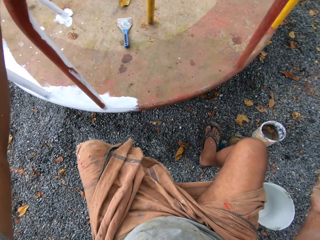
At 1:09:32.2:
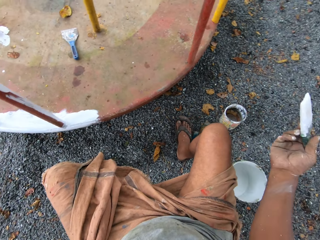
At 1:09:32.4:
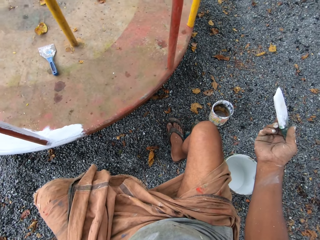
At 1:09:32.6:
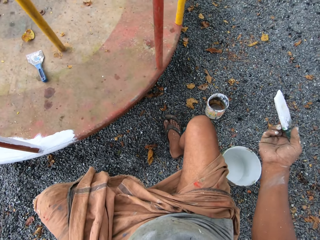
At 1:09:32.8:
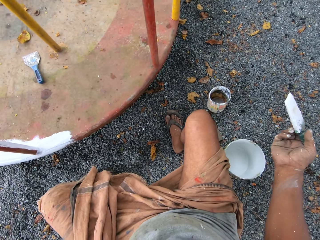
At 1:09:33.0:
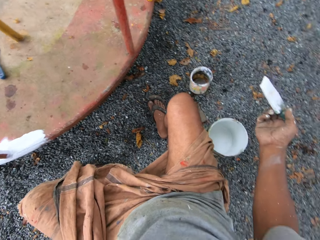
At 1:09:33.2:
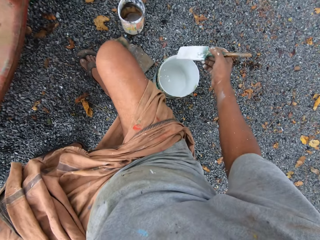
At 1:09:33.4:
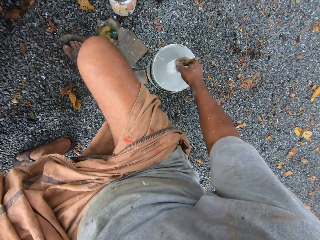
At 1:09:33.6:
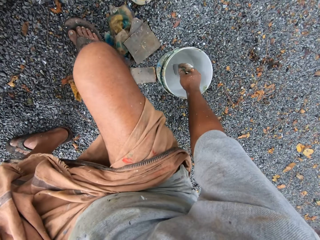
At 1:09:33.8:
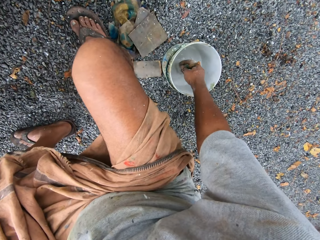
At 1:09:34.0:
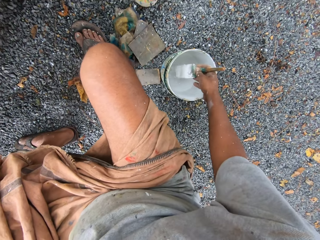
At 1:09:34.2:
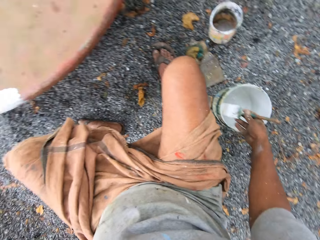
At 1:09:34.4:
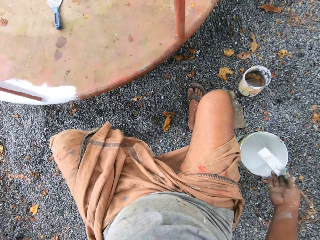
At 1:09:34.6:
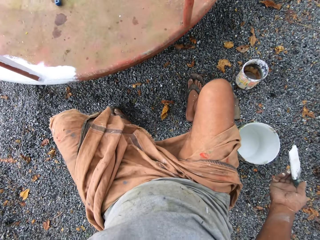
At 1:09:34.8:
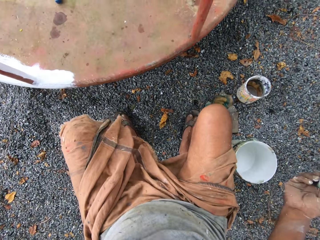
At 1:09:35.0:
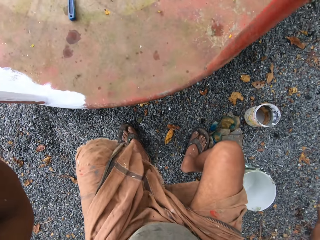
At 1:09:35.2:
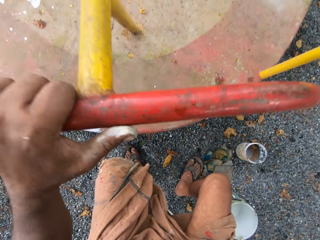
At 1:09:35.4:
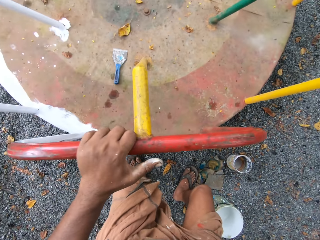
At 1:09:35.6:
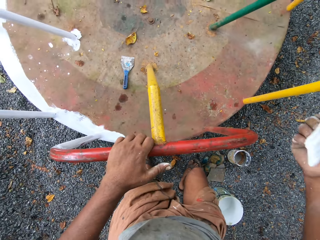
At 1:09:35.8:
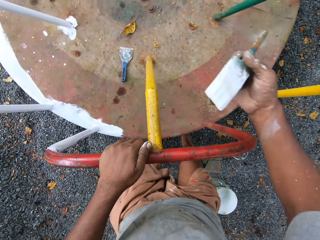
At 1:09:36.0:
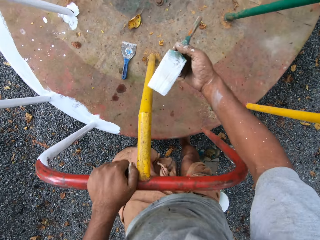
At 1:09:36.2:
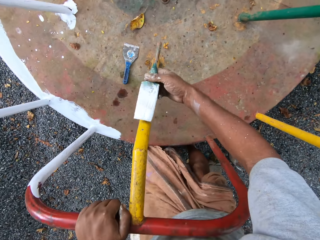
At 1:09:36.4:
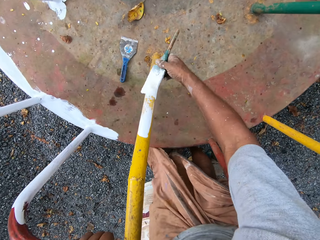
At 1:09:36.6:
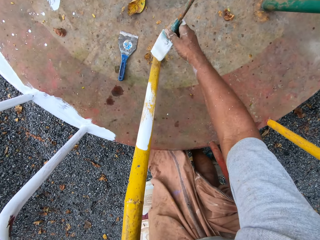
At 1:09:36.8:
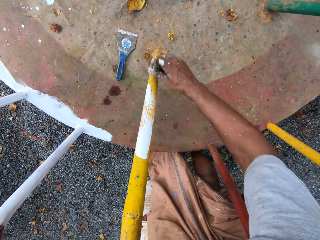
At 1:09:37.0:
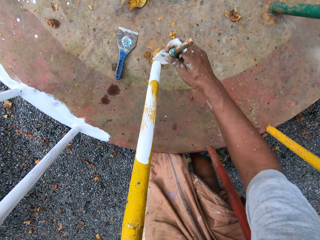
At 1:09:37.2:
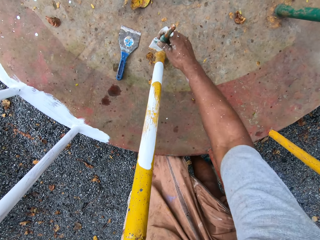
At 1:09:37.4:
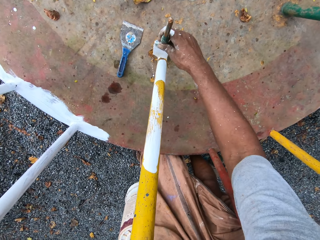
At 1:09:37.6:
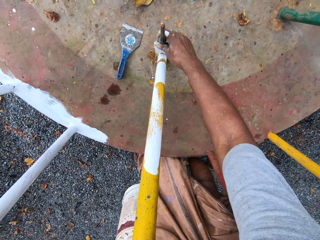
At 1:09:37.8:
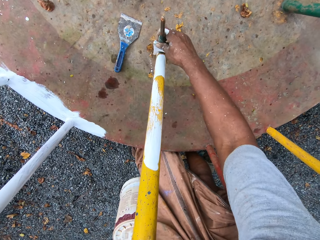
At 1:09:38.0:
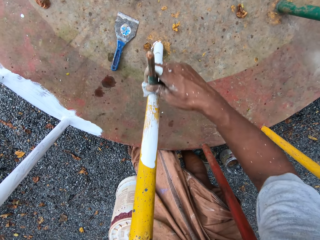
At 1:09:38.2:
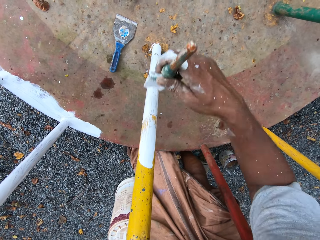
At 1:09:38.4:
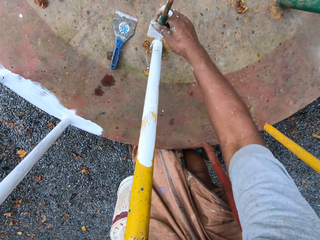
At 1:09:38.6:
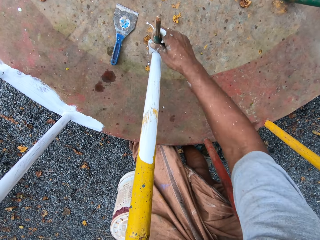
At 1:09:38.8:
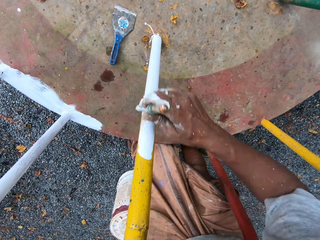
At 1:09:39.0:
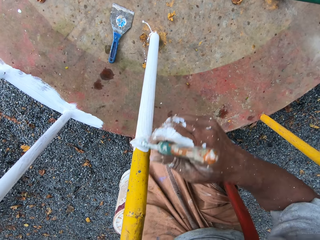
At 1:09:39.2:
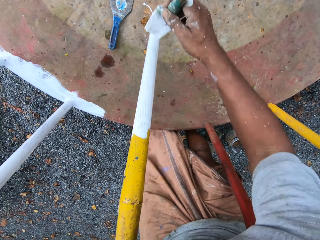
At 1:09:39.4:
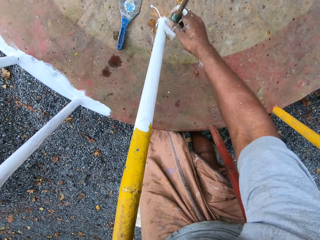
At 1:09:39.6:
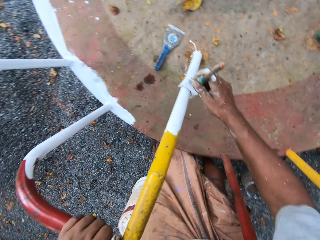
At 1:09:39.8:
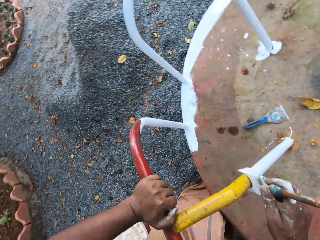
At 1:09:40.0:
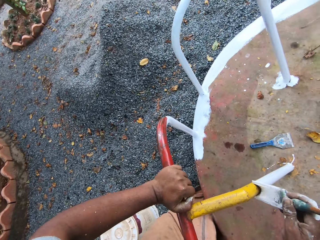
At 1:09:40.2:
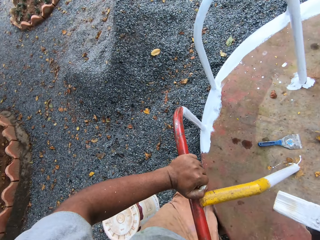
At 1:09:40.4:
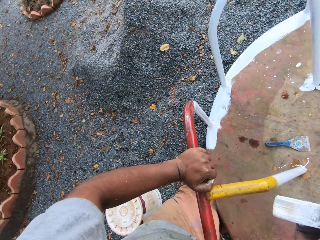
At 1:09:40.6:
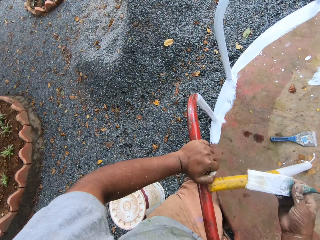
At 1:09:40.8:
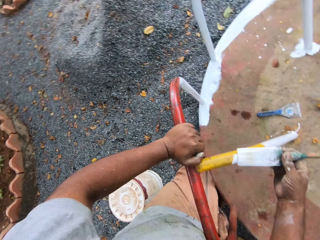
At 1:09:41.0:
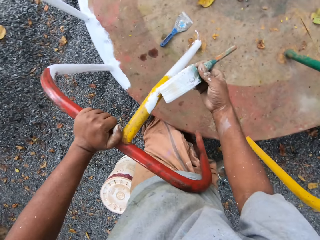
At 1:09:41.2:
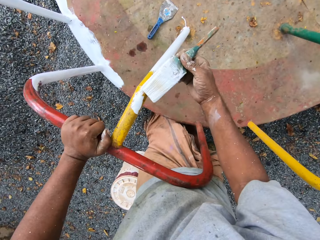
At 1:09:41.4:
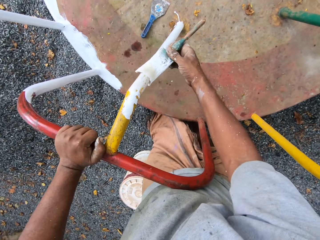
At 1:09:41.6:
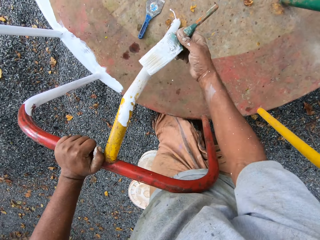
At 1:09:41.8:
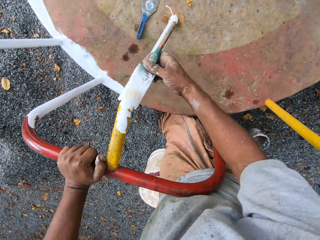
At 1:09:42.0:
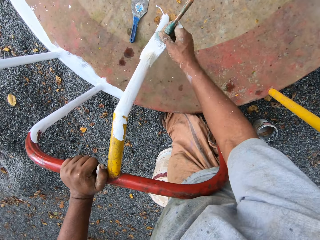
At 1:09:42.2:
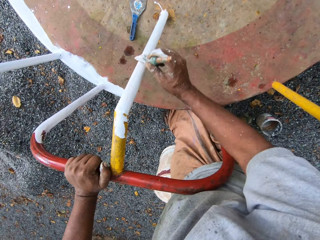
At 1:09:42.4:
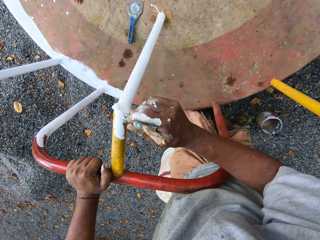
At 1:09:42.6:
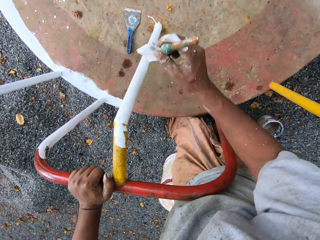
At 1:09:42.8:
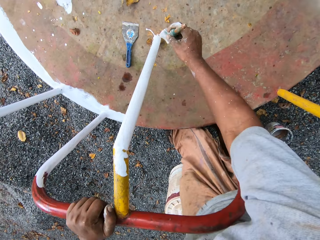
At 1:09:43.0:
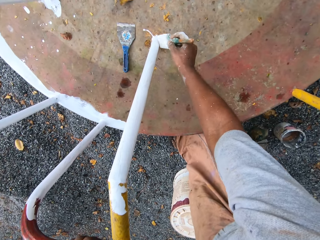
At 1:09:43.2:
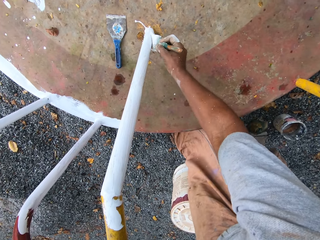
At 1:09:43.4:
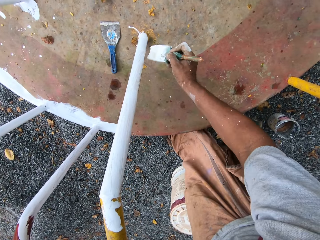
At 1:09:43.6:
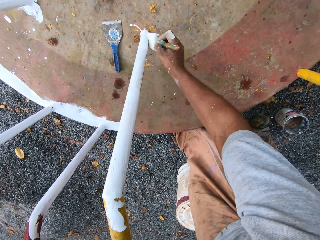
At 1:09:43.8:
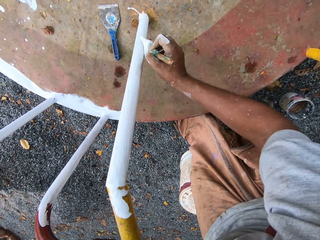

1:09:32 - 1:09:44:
The camera wearer dips the paintbrush into the paint can on the ground. They stand up. They paint the roundabout with the paintbrush.

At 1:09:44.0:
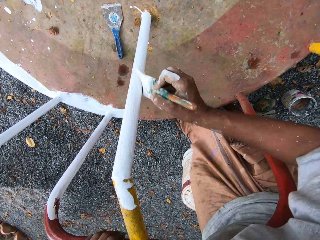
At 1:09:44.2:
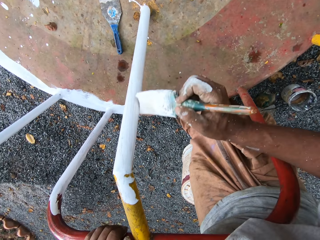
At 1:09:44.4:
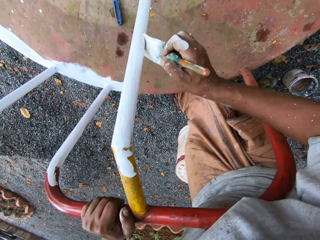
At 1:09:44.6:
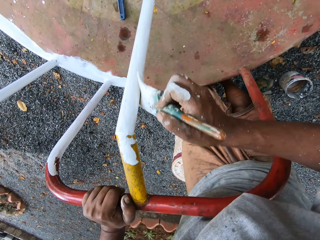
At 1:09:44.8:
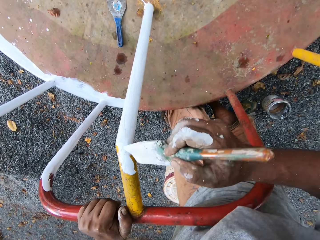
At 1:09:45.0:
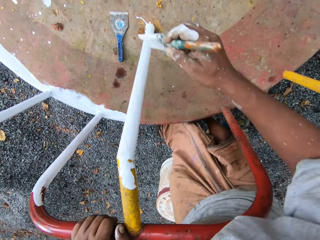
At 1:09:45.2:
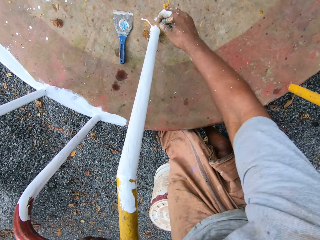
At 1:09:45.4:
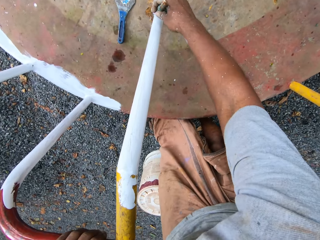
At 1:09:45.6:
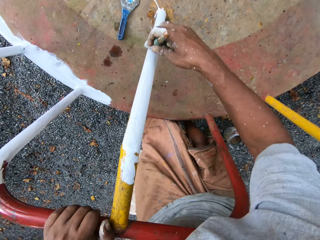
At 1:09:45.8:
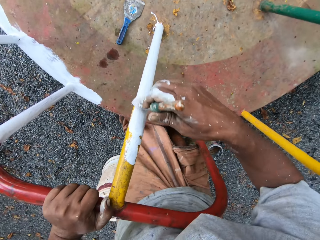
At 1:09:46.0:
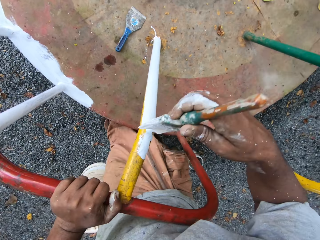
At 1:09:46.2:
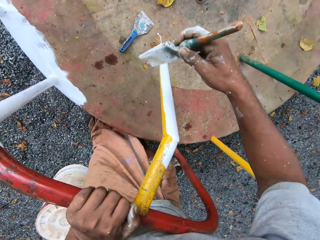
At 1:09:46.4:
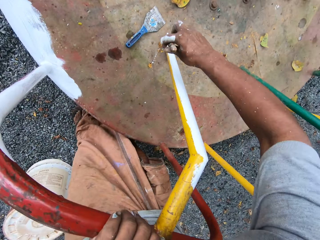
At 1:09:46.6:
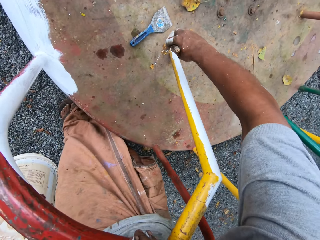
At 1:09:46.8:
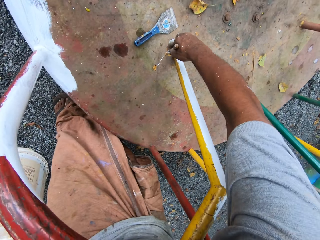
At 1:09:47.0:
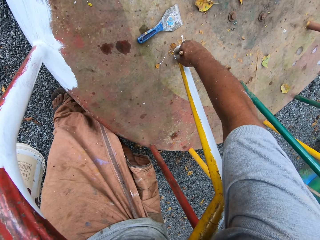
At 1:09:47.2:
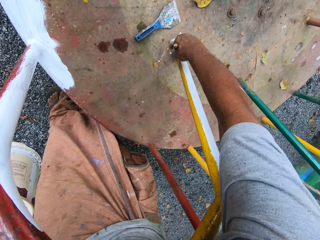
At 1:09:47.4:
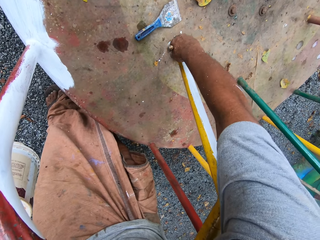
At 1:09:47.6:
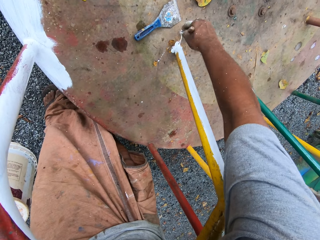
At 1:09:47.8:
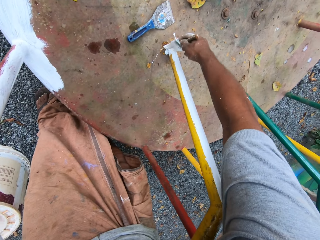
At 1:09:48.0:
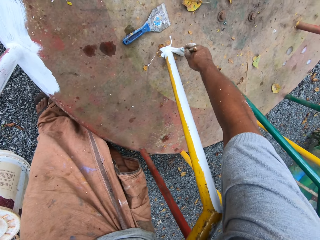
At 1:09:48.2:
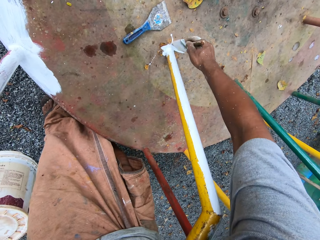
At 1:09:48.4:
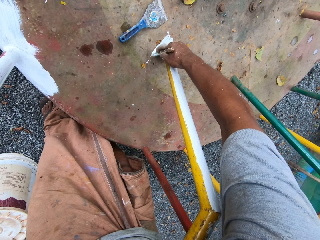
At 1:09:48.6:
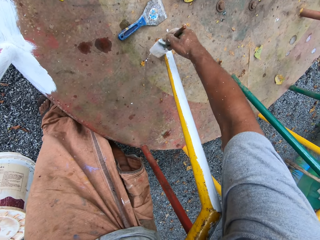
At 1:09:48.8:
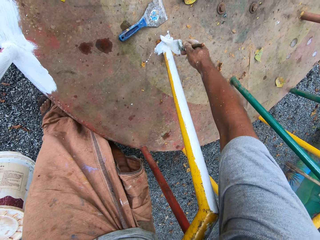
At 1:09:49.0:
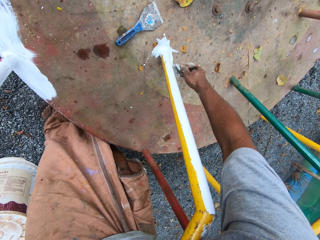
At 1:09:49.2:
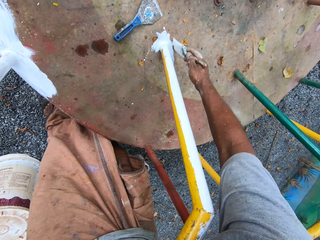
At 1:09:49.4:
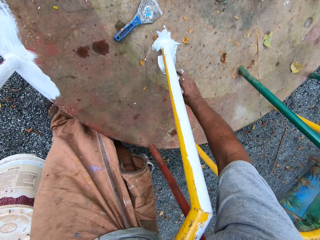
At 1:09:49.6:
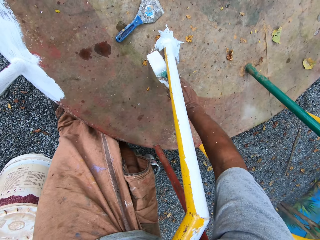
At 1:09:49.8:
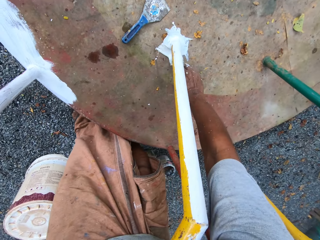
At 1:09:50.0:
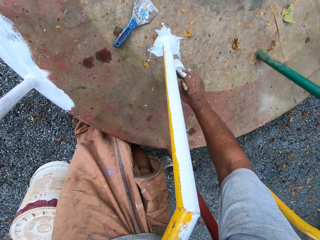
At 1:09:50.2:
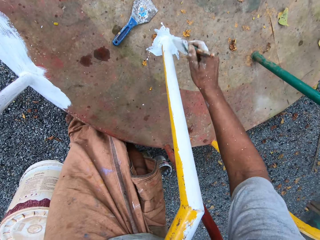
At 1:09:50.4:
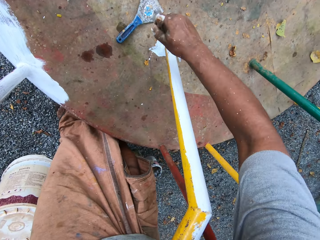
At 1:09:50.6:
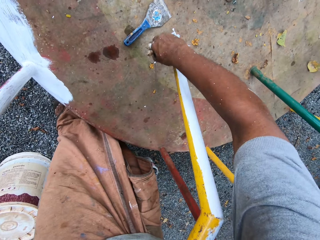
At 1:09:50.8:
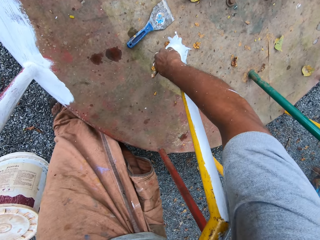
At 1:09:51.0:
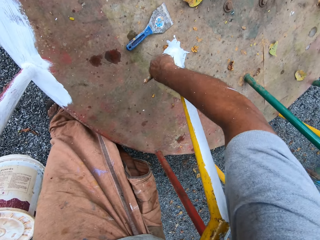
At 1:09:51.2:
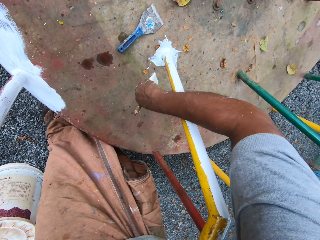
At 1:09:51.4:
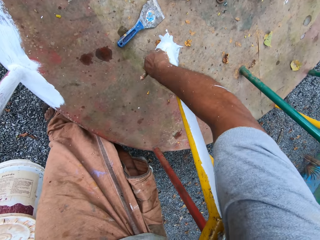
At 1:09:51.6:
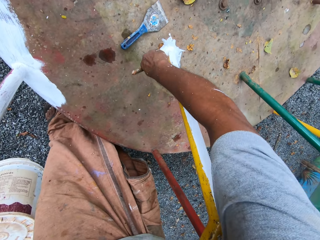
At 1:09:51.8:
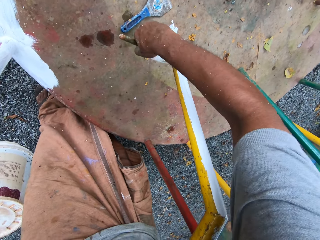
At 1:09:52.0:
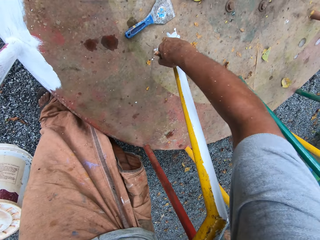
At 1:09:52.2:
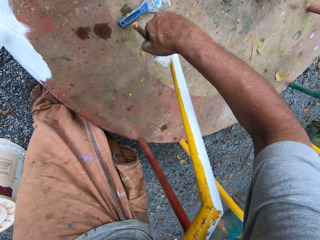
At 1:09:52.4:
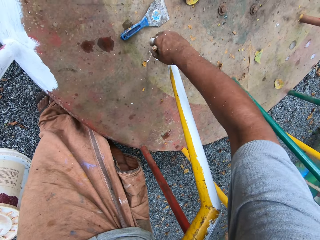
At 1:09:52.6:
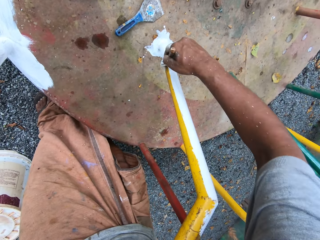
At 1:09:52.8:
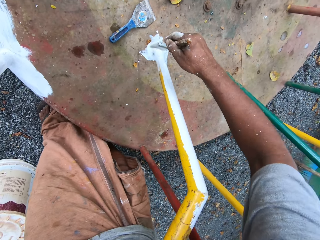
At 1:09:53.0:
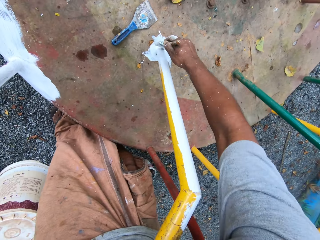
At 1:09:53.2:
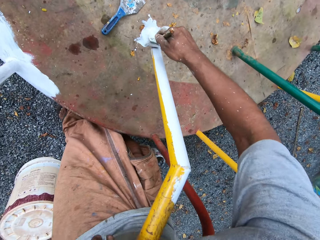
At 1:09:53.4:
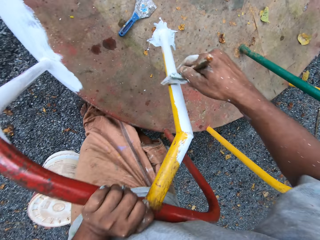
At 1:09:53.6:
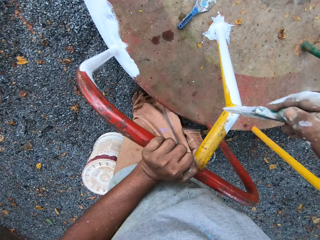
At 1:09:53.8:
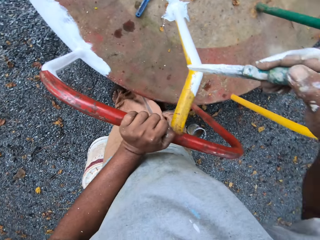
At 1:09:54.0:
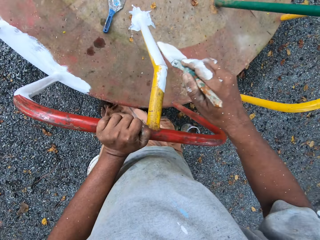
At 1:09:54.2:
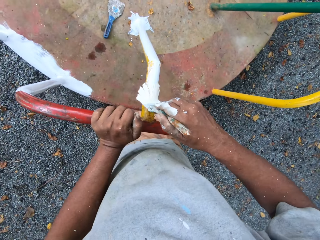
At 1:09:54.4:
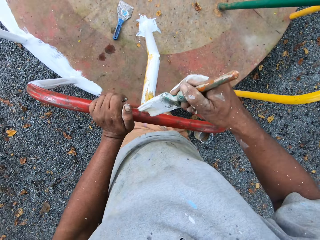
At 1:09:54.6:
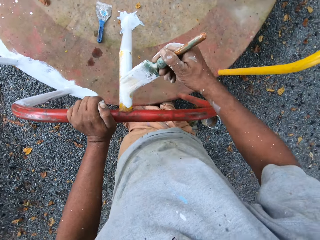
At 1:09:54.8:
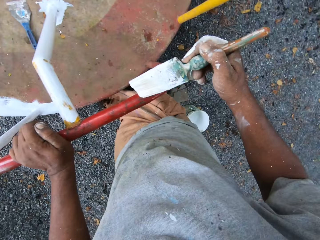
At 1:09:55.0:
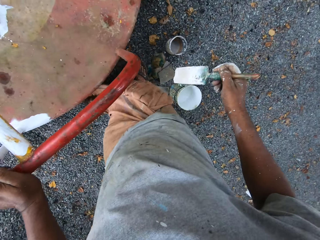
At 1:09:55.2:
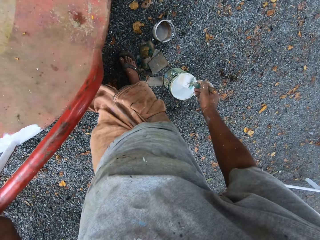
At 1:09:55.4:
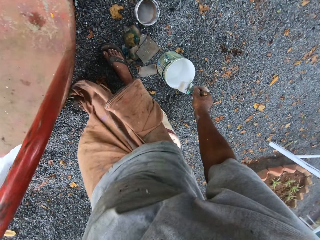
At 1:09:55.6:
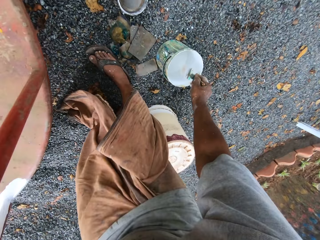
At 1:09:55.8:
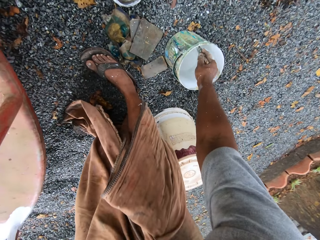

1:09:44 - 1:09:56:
The camera wearer bends on the ground.
